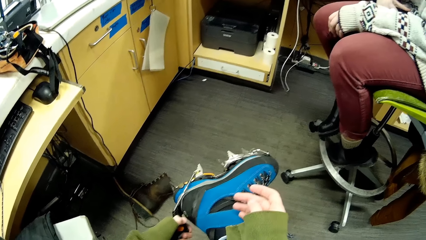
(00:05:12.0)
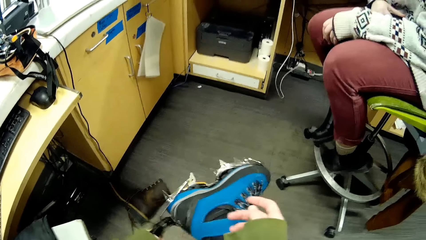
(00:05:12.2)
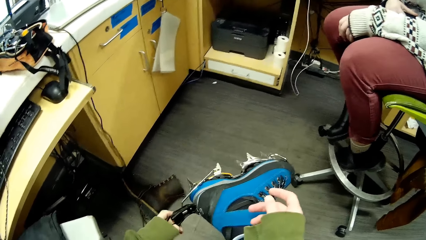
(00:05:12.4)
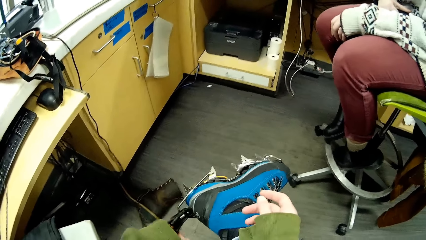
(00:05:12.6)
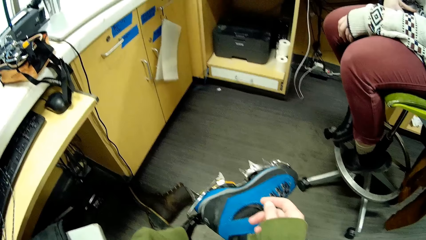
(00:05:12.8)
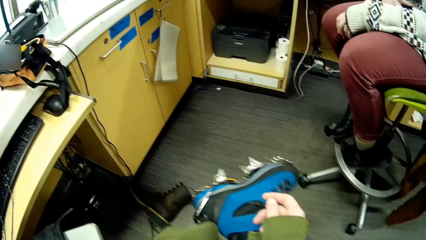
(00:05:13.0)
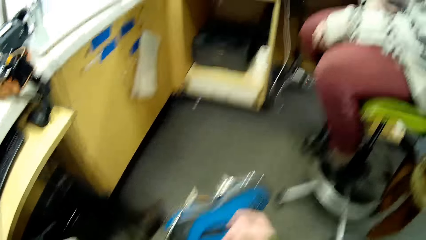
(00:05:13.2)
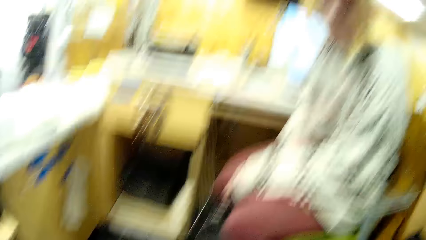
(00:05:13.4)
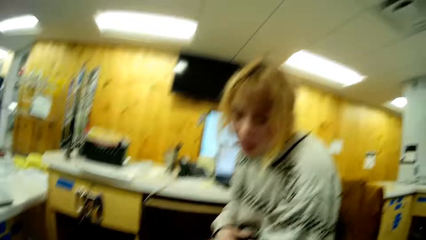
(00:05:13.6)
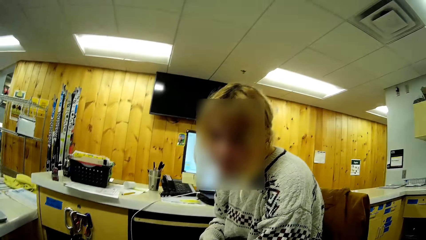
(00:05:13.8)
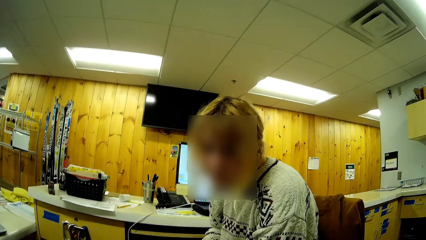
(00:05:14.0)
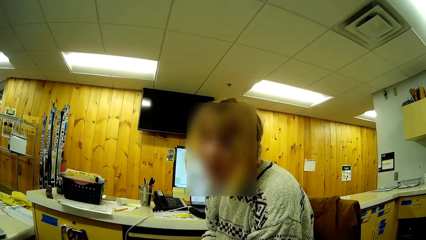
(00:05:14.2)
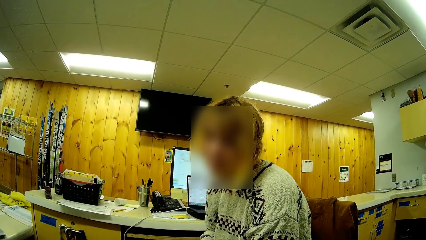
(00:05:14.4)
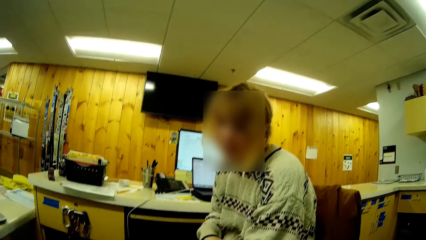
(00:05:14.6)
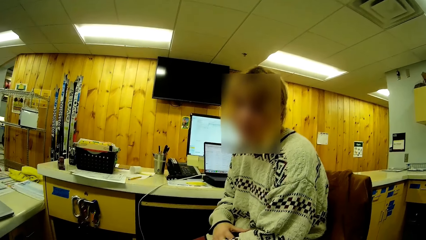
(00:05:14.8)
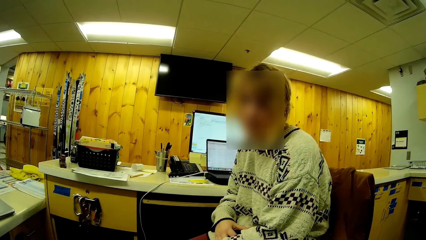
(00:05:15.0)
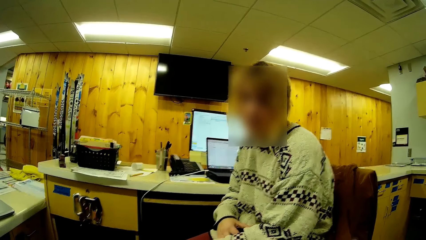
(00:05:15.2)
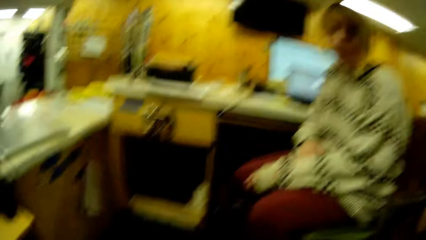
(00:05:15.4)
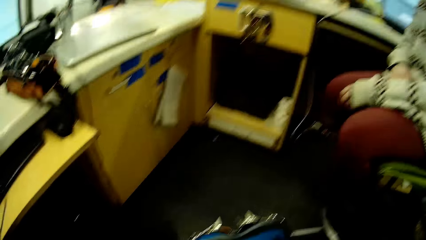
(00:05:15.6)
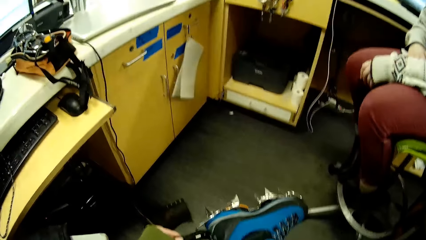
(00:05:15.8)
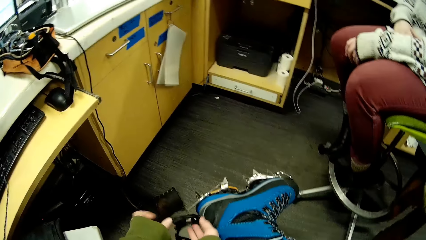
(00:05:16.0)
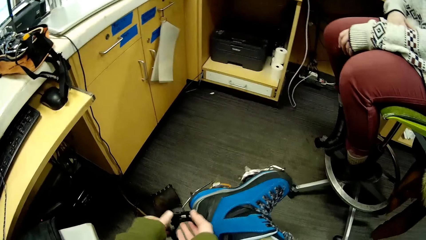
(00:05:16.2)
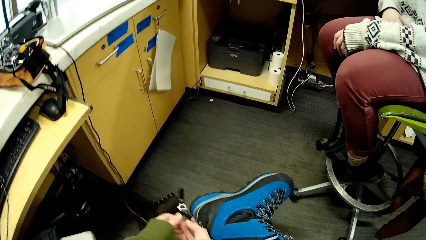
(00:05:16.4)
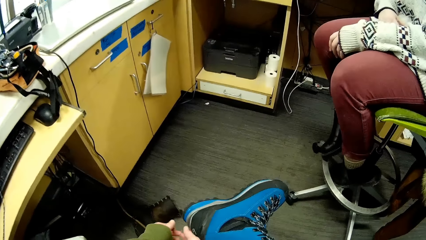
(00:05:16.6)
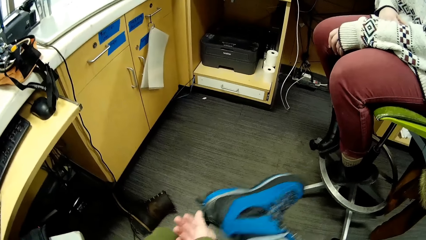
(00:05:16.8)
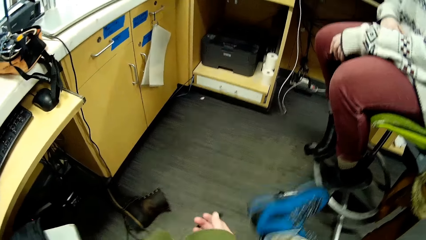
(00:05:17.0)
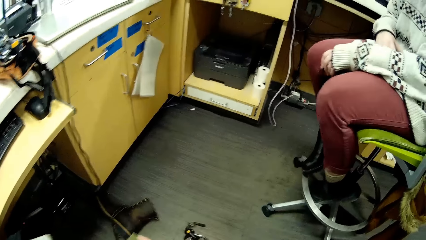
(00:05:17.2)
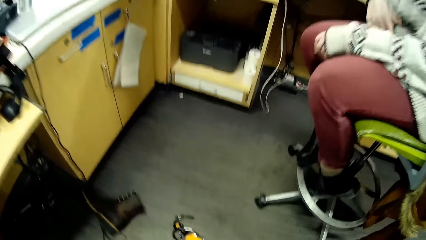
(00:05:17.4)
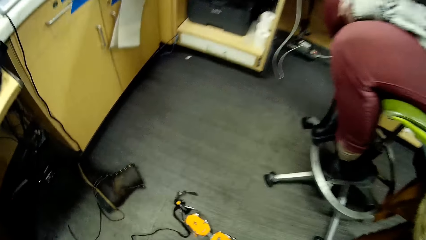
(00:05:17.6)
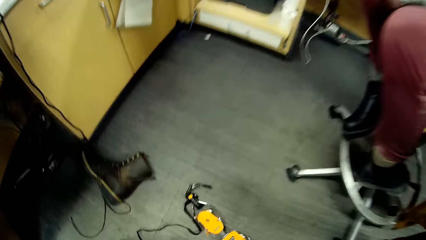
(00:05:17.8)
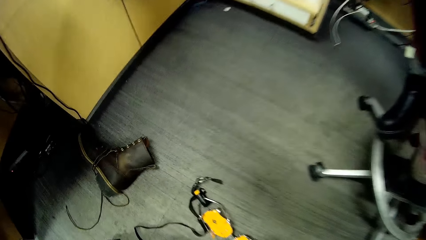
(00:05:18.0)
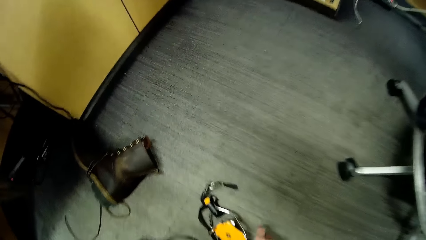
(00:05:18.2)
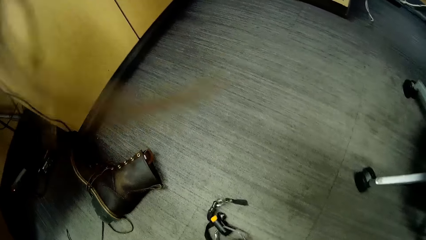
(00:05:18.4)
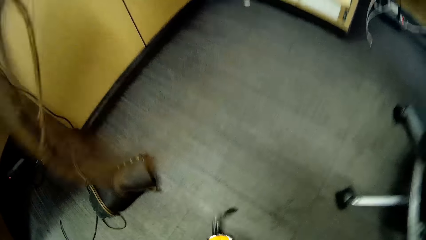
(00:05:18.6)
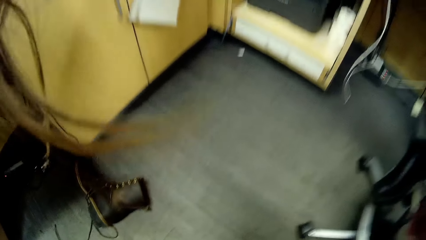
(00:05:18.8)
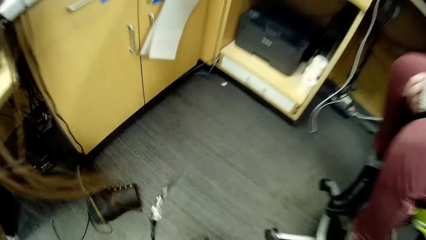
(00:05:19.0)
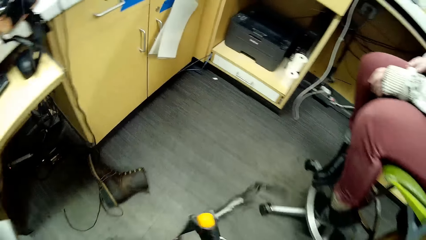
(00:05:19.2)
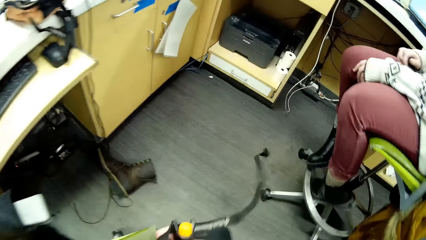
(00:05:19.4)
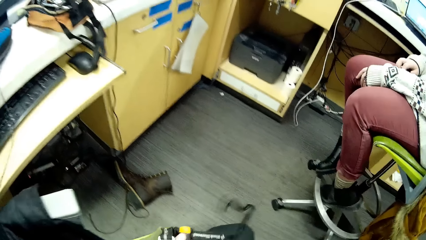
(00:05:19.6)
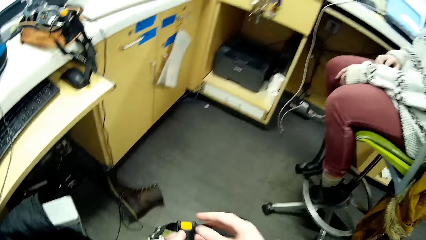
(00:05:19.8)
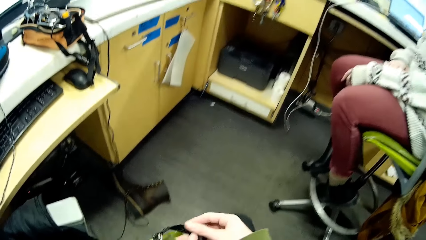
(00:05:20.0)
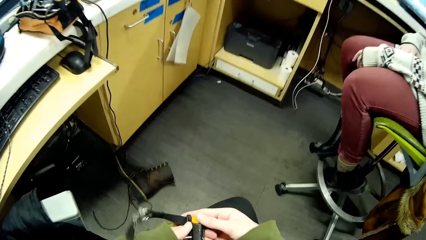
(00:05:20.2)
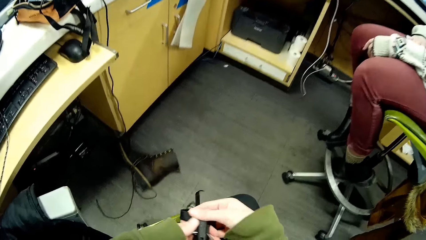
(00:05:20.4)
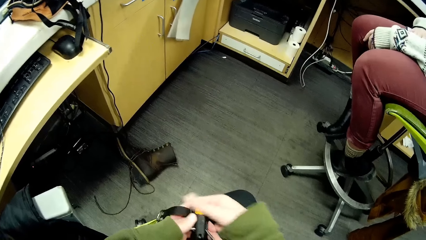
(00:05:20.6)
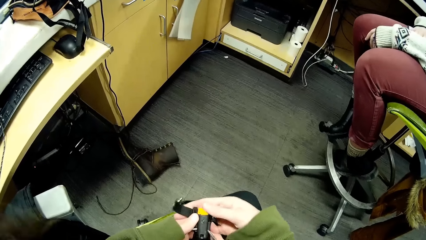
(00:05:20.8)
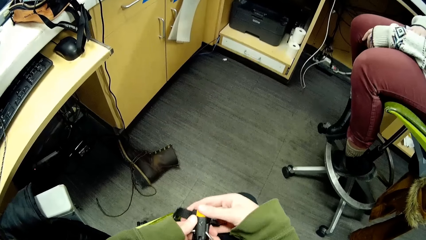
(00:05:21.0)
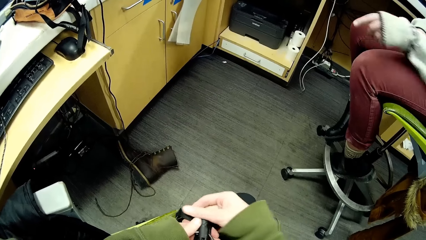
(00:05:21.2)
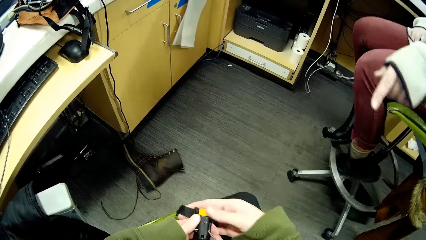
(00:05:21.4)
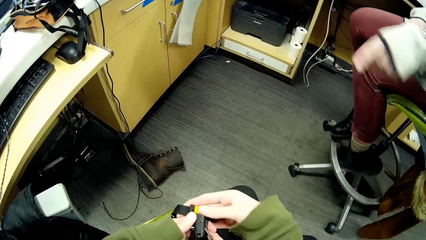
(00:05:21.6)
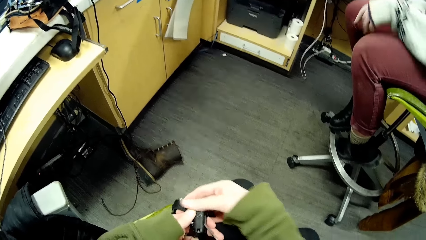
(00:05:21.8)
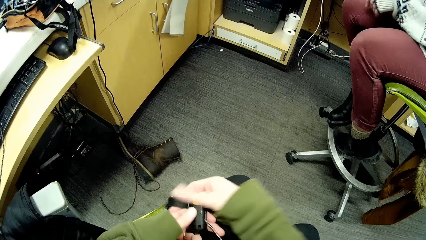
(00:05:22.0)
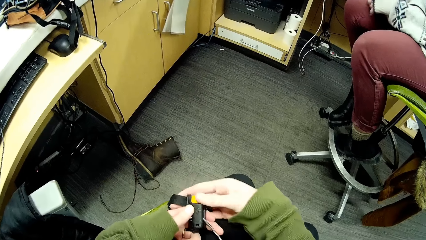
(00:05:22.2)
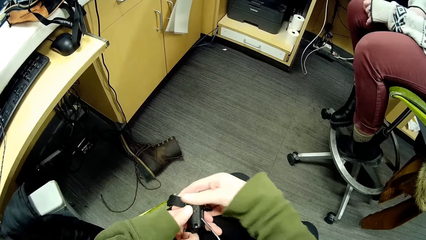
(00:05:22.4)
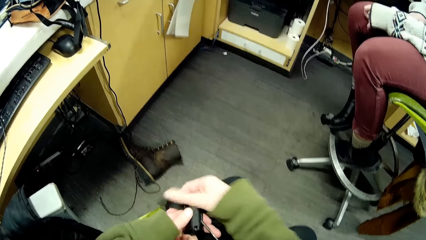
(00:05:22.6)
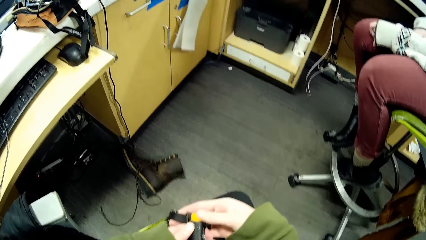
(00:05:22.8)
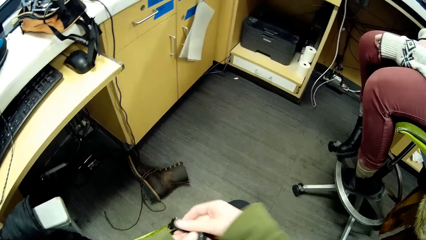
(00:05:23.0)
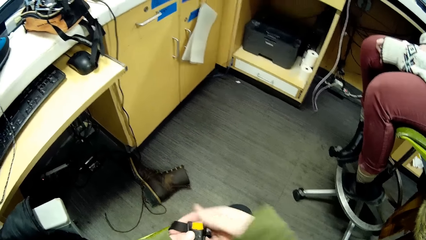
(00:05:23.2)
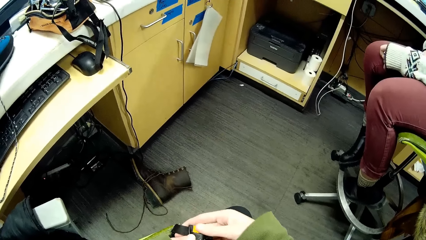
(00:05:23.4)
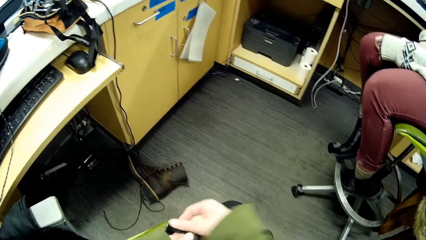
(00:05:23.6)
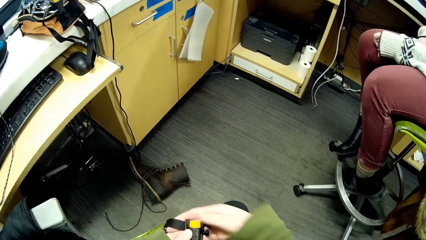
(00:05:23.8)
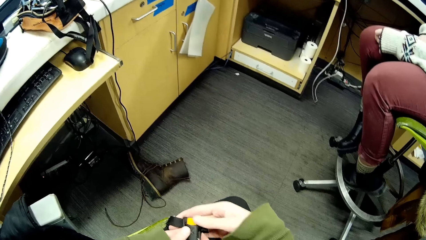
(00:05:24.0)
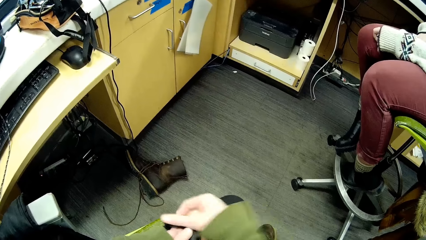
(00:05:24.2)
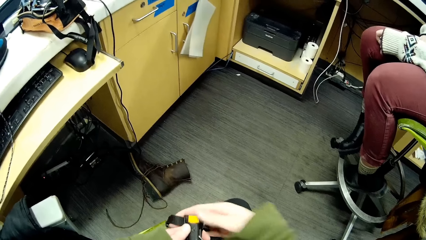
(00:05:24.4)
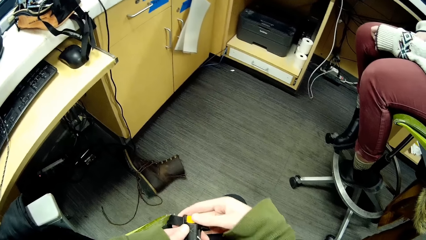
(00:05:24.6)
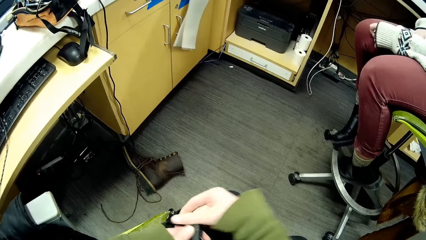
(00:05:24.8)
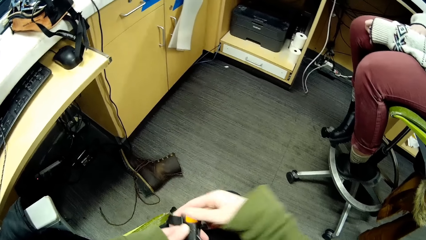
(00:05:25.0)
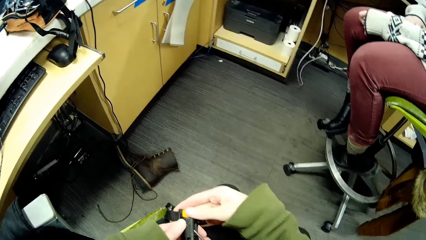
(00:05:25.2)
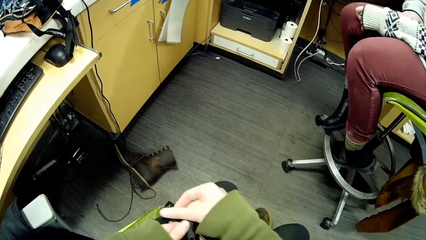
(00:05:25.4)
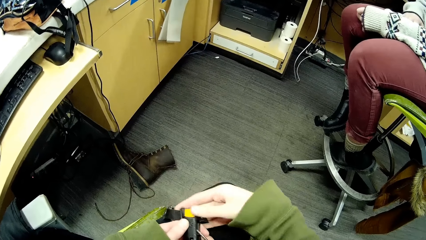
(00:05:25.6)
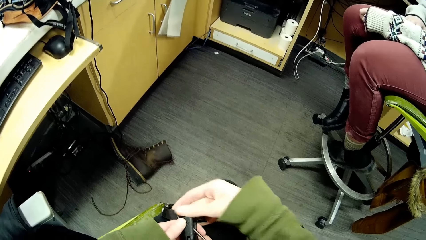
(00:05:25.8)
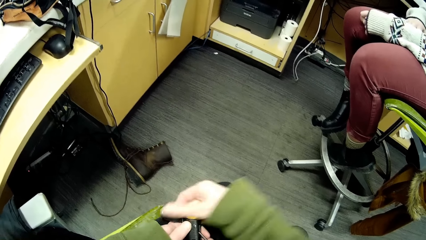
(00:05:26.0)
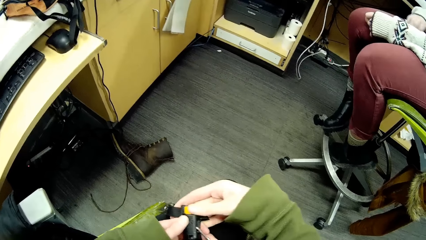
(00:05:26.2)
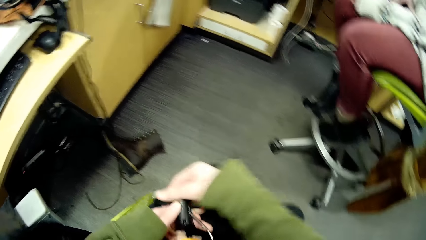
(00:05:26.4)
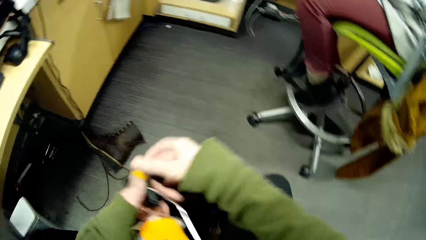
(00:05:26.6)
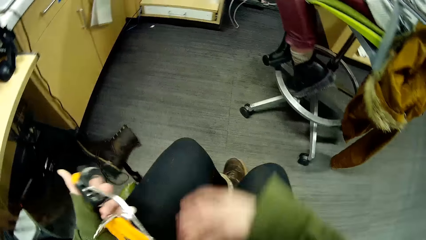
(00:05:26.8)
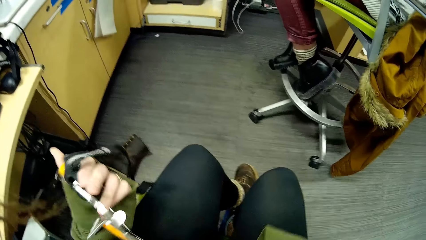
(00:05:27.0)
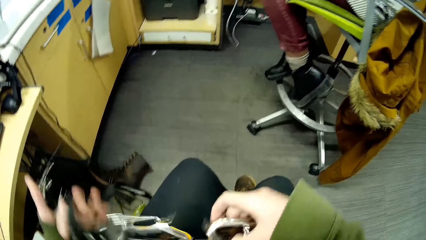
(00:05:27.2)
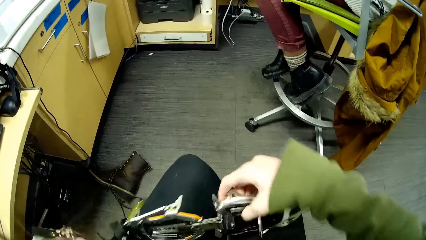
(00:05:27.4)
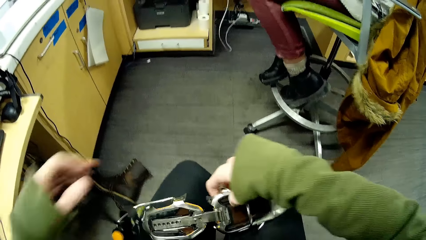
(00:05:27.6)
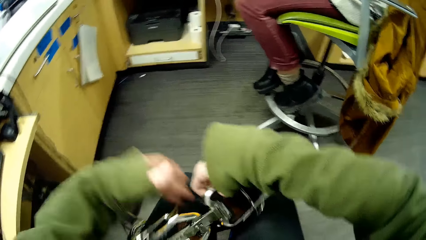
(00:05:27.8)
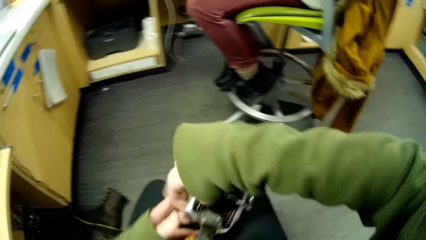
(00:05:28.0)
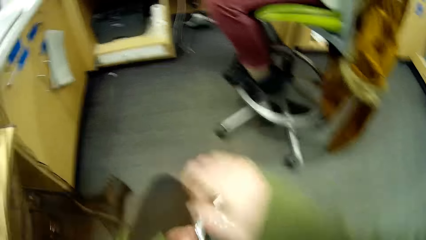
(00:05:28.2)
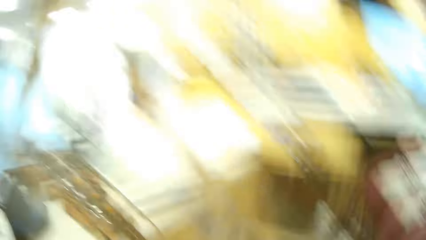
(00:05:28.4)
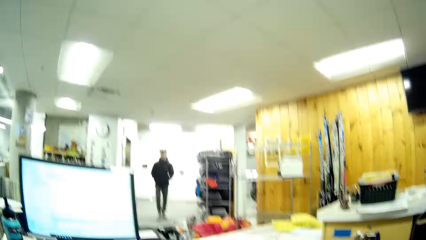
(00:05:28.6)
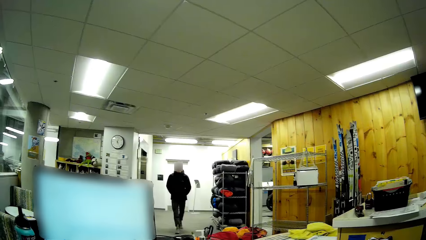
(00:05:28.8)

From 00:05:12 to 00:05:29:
The camera wearer dialogues to a person. The person stares in the room. The camera wearer ties something under the shoes. They pick the safety boot belt from the floor. They adjust the safety boot belt.
